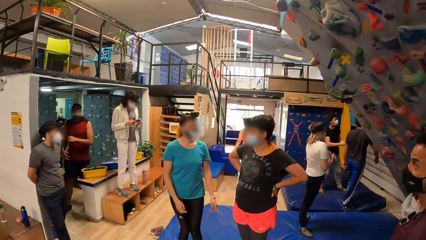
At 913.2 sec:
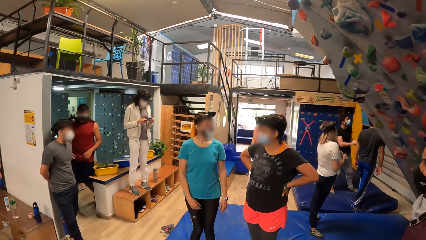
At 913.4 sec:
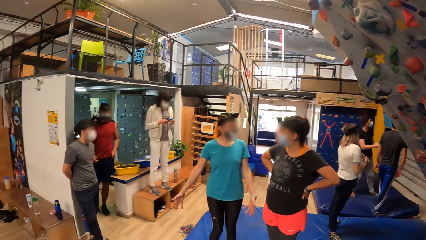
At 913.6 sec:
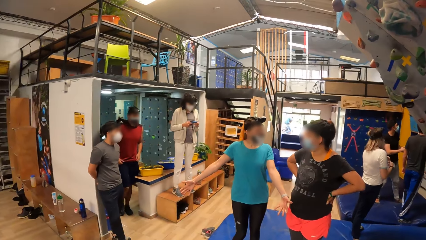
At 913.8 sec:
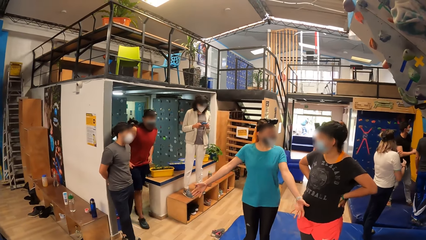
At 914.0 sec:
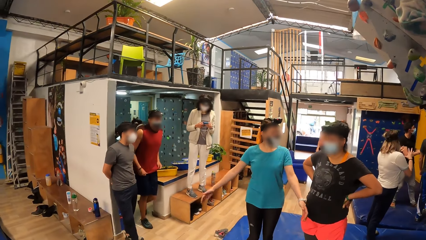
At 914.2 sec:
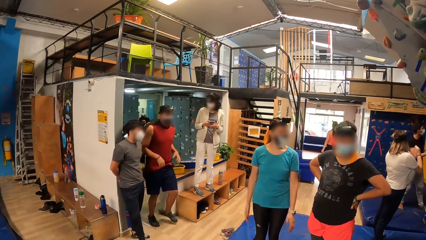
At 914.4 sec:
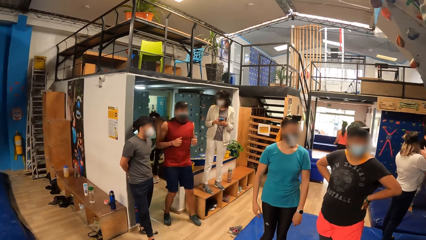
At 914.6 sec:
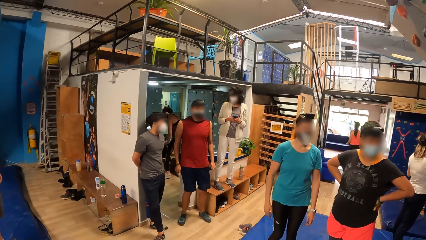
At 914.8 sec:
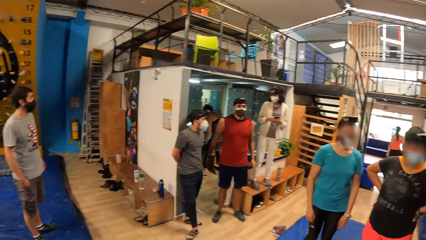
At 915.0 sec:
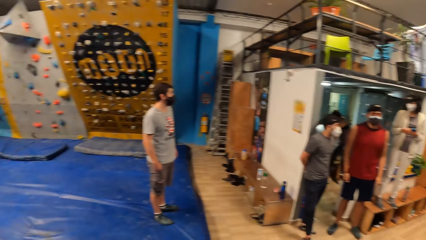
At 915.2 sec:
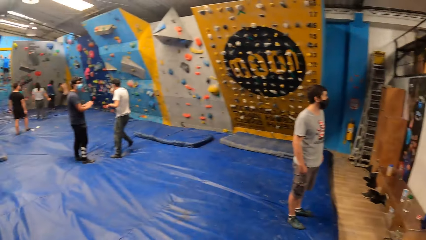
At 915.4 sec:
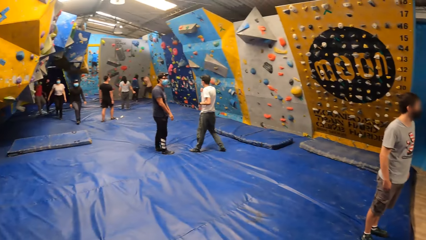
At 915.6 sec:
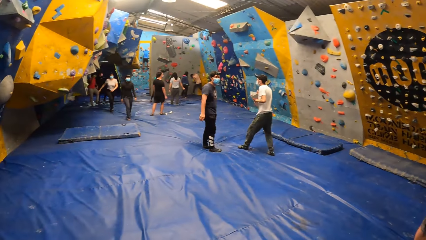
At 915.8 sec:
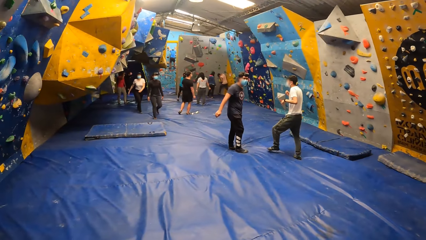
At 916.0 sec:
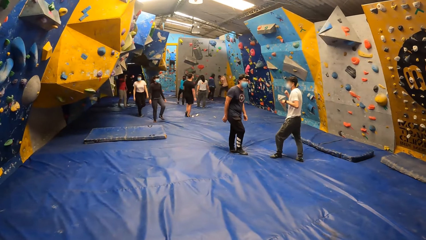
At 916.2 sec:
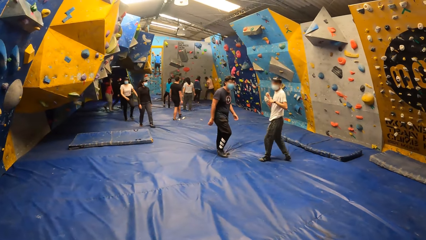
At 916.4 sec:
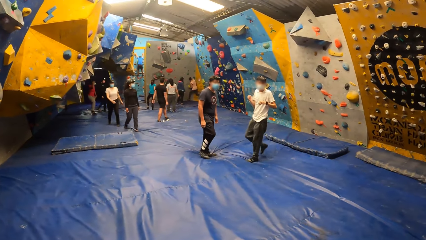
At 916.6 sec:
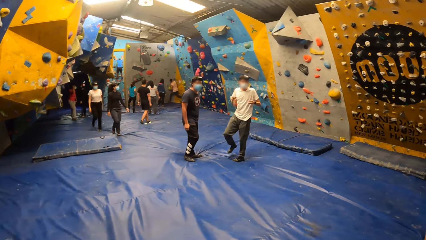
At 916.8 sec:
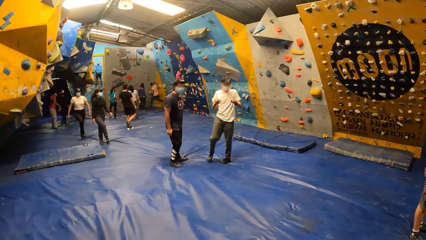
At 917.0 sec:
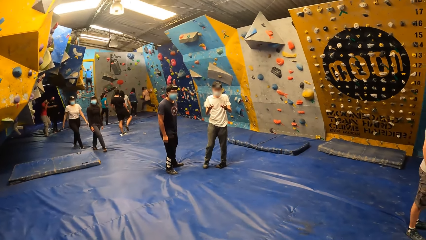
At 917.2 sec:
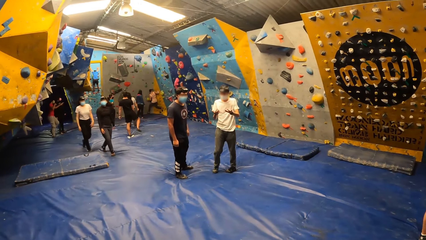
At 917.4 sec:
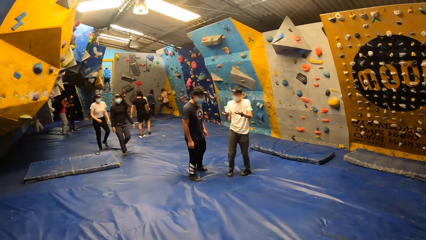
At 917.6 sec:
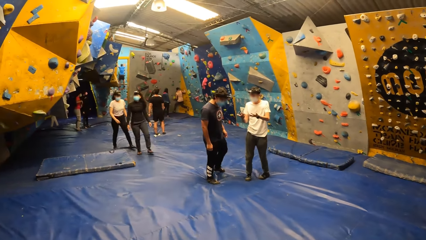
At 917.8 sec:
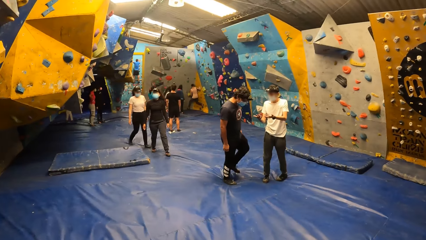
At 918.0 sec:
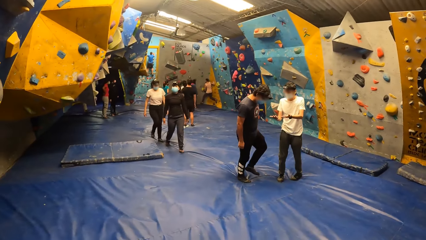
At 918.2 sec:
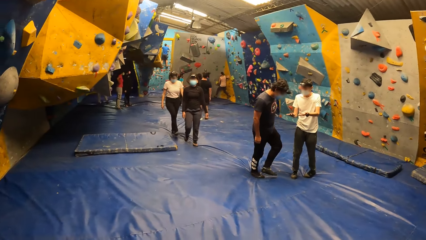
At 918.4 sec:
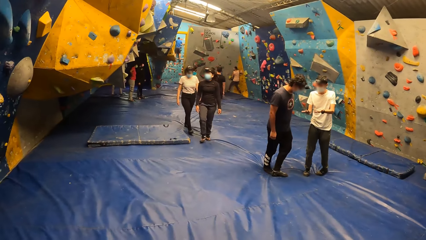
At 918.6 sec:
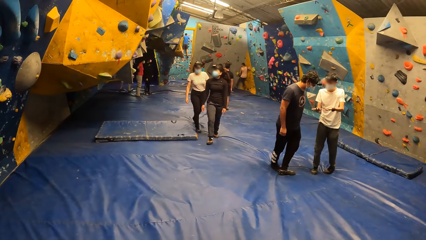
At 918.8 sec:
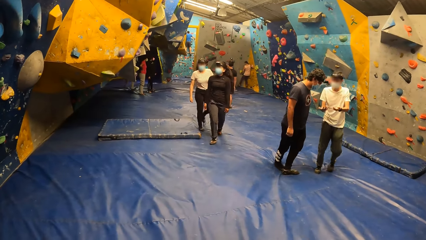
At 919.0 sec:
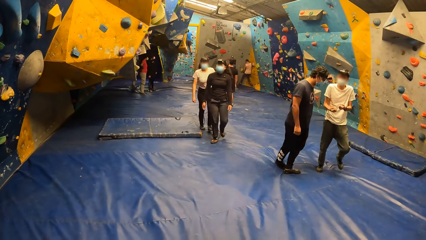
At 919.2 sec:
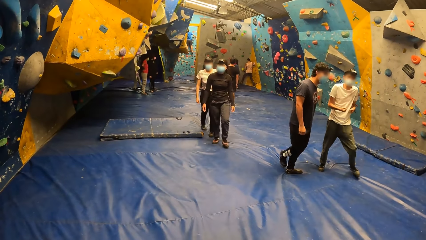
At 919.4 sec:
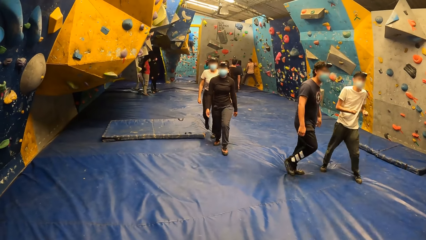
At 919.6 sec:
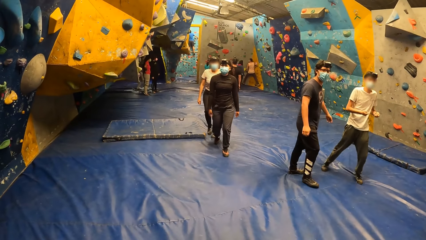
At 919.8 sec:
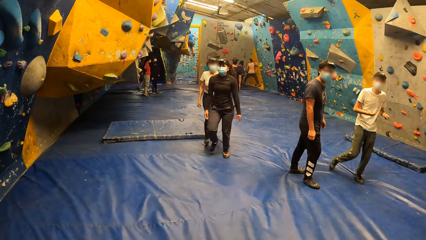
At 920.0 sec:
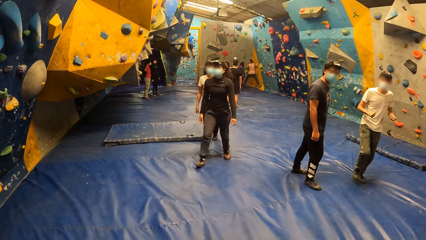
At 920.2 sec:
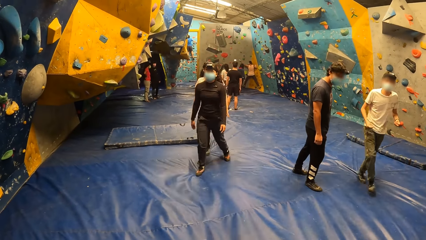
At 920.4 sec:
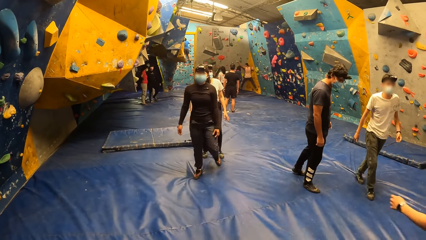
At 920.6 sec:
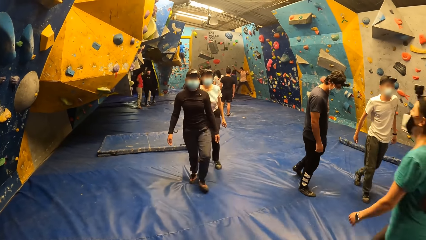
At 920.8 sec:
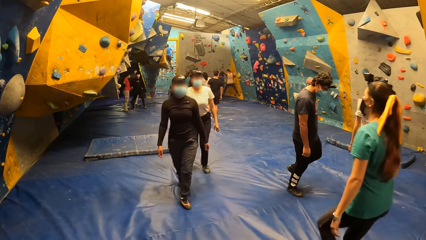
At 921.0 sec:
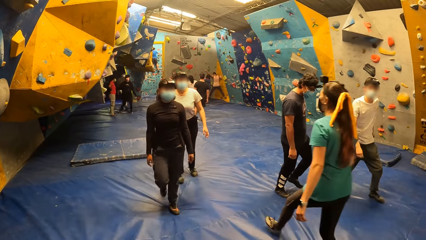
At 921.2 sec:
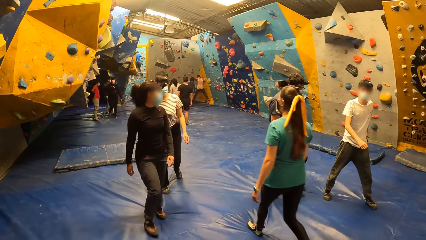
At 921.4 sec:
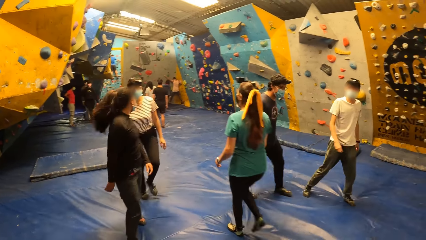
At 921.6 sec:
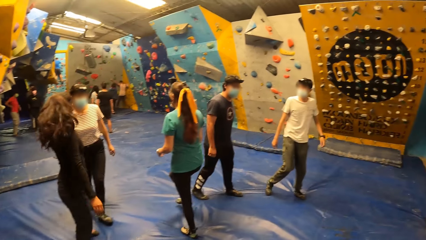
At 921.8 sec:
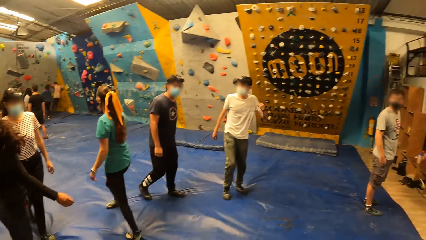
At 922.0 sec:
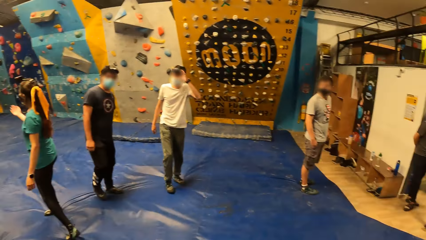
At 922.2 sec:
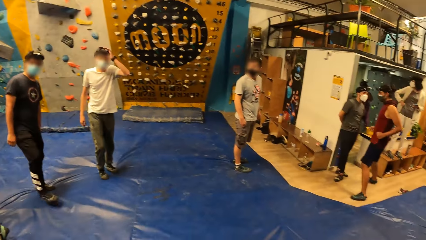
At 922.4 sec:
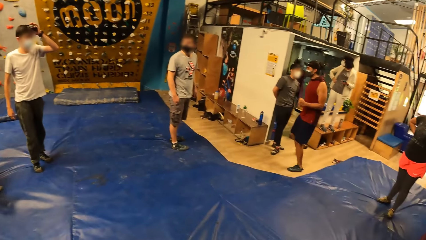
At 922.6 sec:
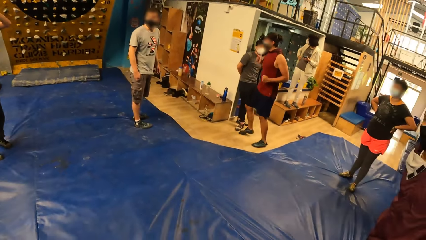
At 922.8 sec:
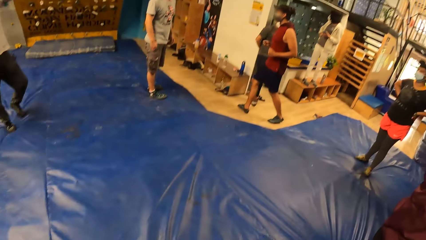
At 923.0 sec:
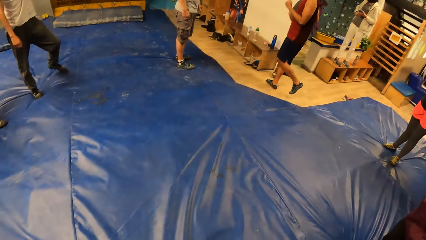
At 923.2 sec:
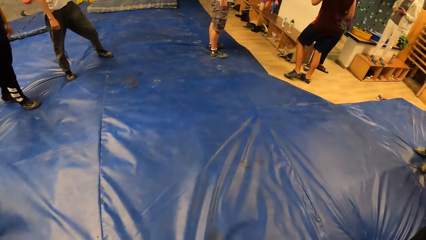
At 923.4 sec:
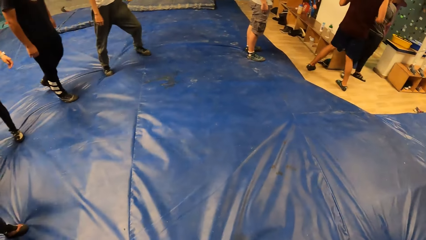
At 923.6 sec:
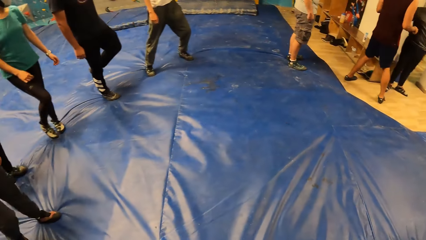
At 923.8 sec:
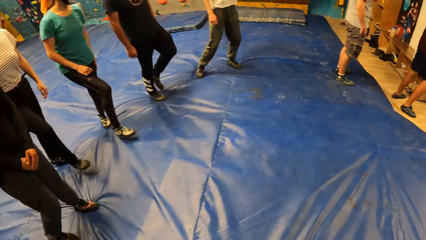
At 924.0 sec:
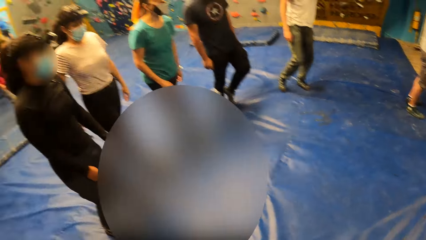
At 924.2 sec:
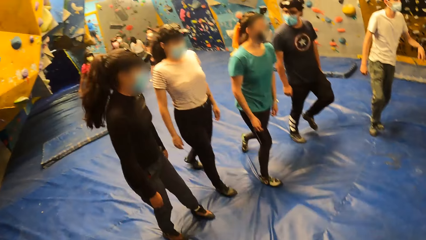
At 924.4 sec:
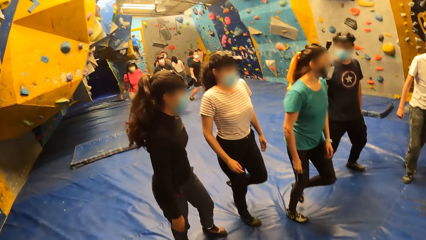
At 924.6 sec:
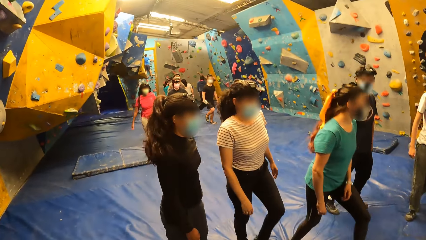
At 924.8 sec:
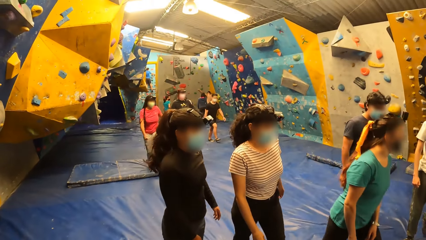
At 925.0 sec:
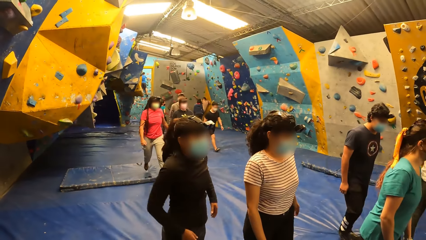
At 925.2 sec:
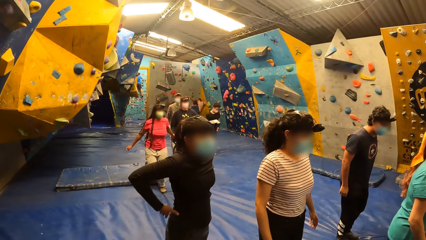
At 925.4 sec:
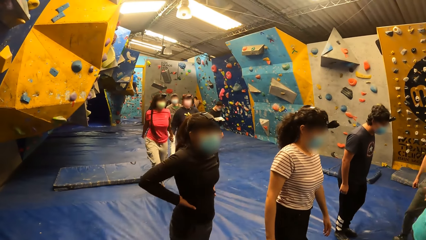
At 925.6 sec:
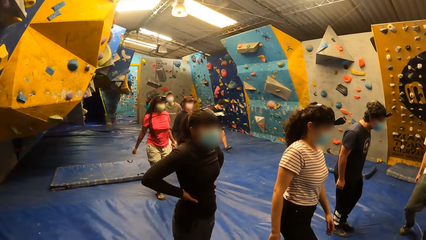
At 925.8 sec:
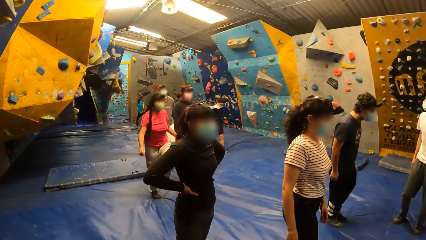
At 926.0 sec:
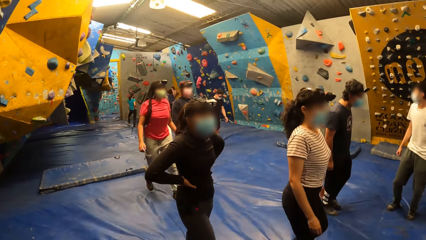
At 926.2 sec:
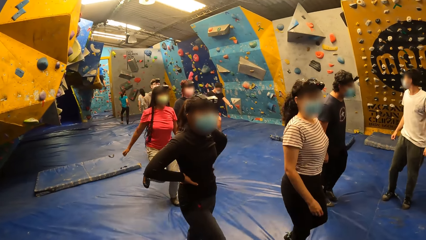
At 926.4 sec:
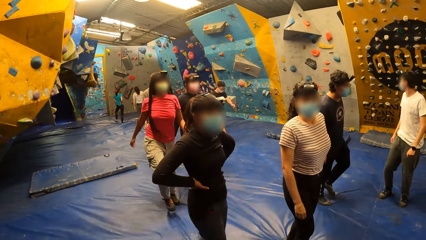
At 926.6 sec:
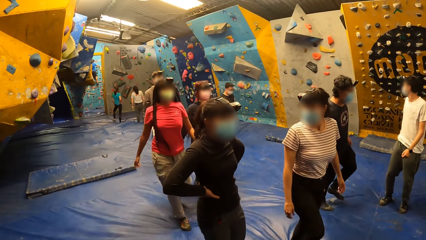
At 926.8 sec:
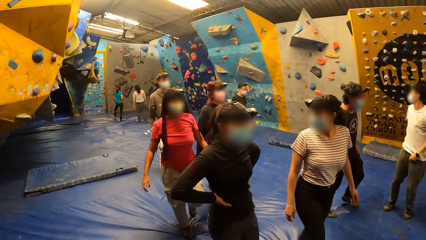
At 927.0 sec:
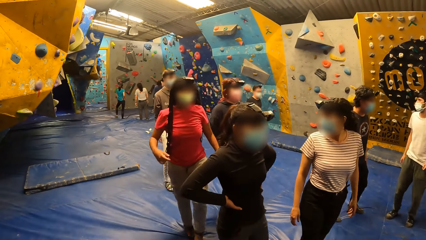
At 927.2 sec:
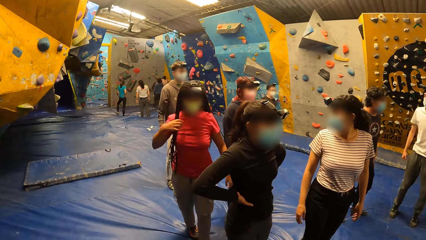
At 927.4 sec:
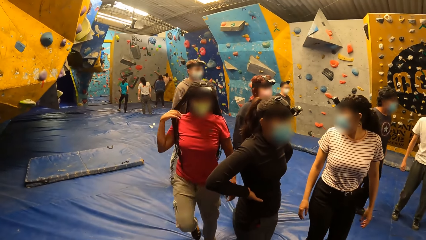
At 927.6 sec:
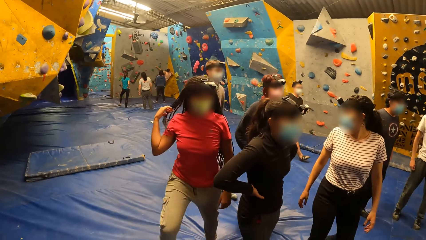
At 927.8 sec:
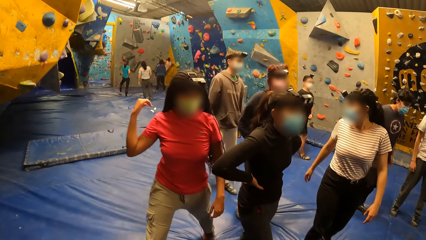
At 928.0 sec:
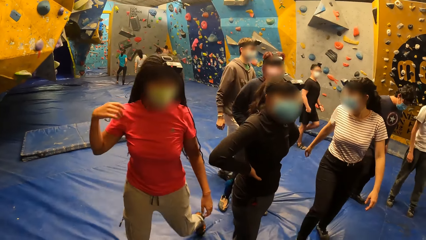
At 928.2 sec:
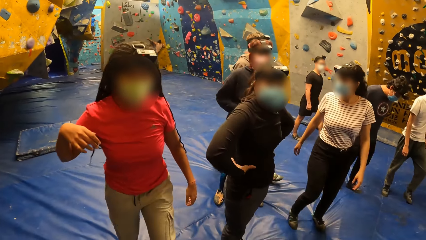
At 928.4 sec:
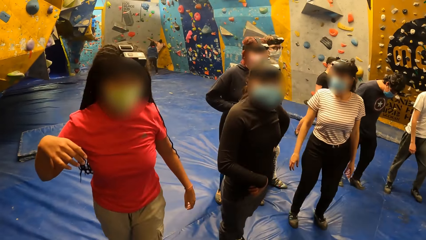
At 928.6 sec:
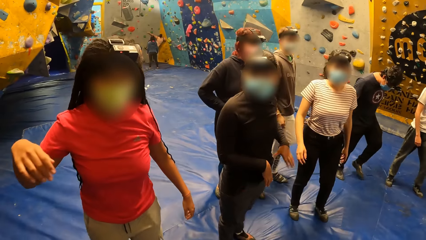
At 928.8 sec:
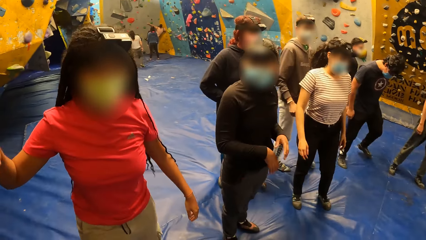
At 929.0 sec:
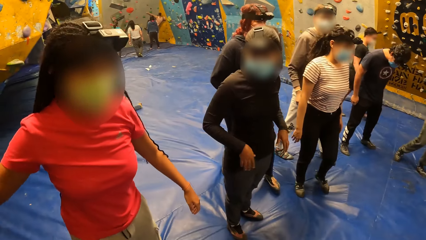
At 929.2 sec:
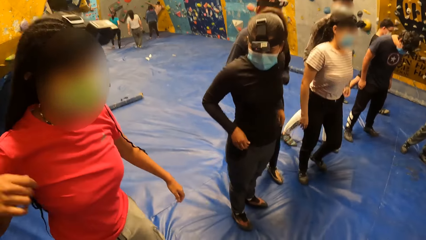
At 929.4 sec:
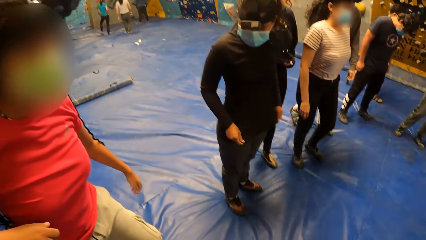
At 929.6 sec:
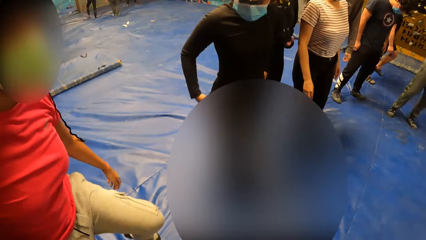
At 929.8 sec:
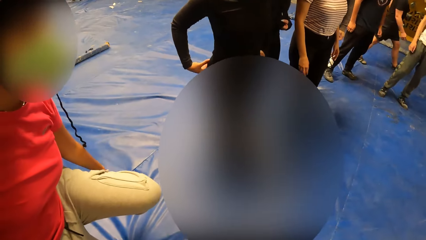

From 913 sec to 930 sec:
The woman converses with another woman.
